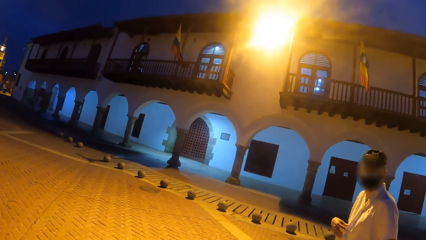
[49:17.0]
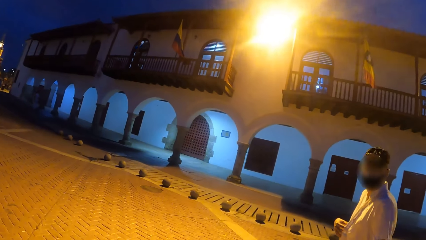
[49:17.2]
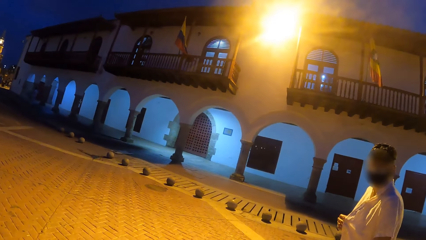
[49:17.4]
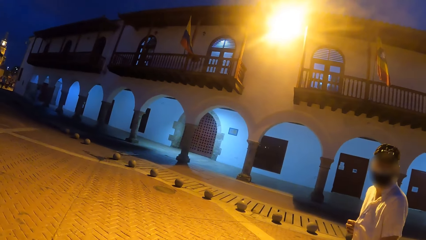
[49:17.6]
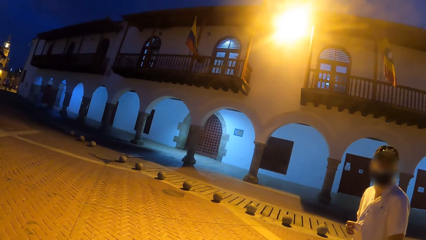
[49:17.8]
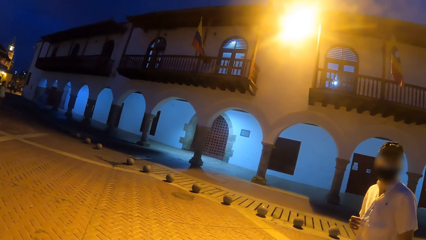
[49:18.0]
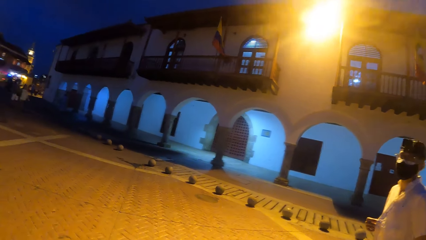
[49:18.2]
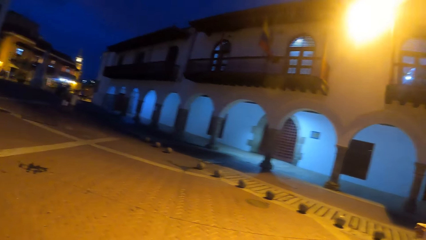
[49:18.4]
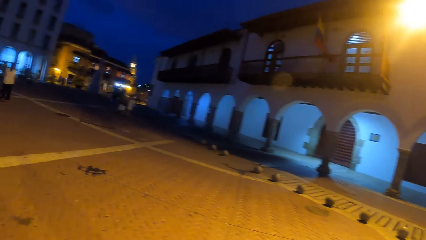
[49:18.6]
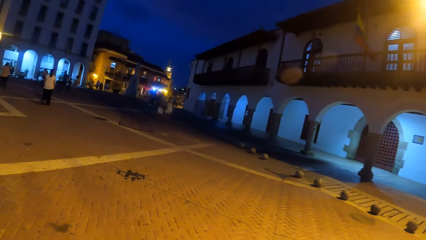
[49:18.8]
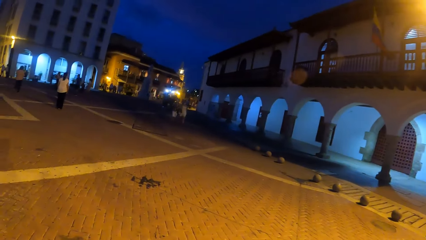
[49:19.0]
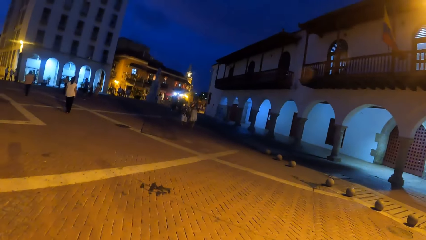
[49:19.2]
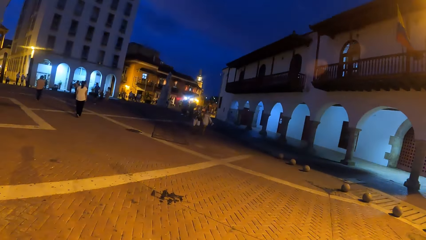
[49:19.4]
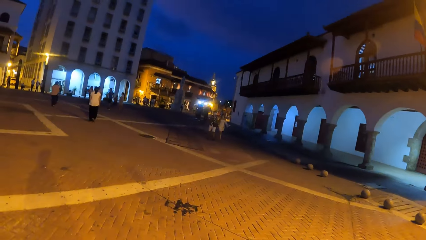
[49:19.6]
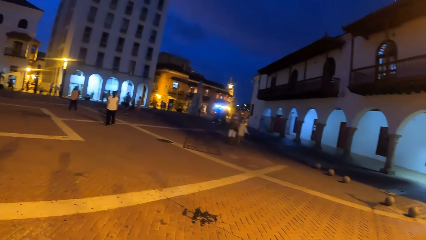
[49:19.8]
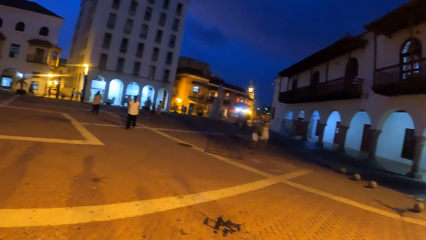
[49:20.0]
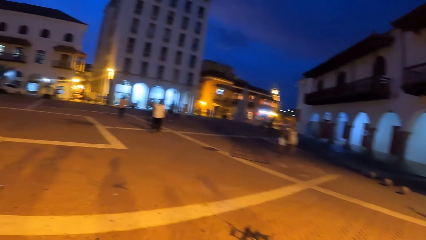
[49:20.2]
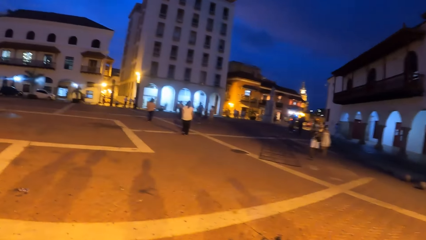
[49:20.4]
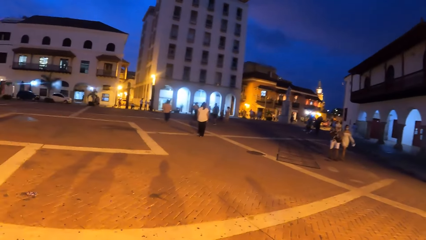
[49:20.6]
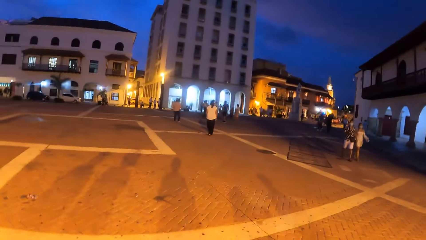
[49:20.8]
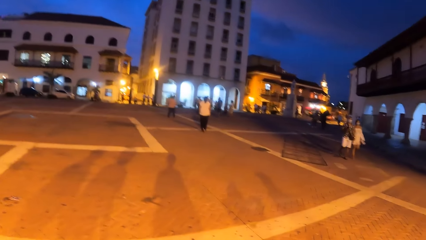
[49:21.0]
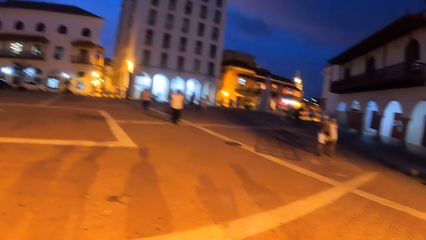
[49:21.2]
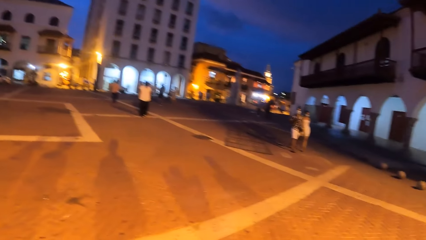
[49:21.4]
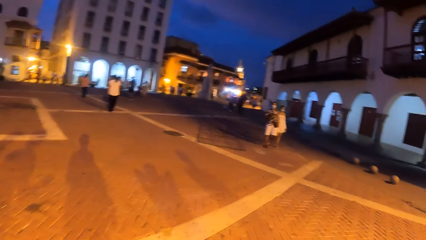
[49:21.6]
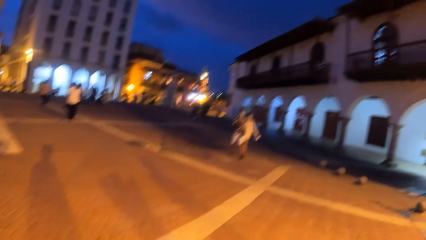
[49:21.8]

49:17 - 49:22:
The man holds his shirt with his right hand.

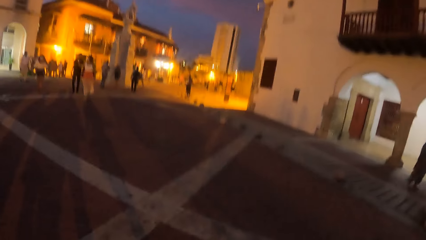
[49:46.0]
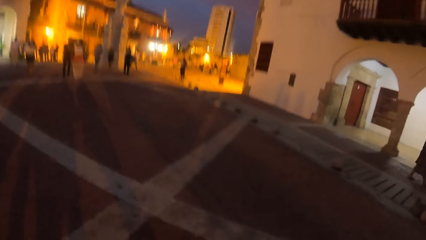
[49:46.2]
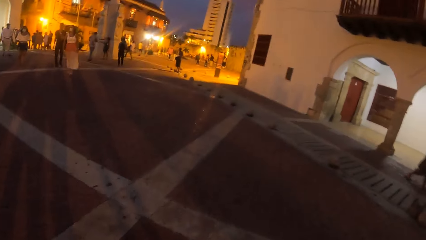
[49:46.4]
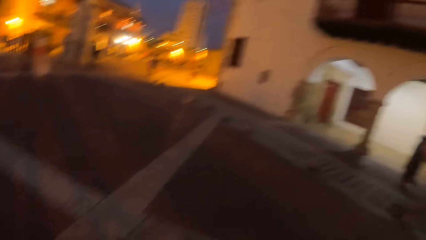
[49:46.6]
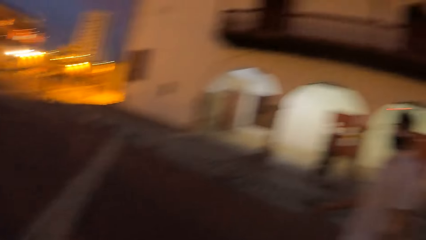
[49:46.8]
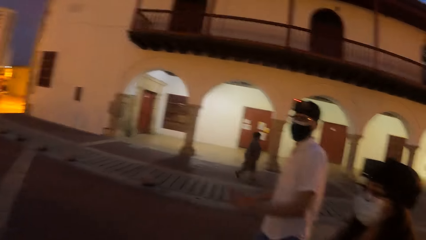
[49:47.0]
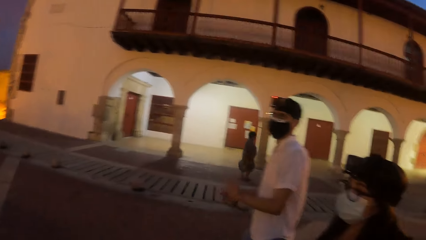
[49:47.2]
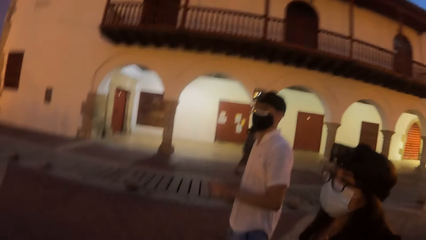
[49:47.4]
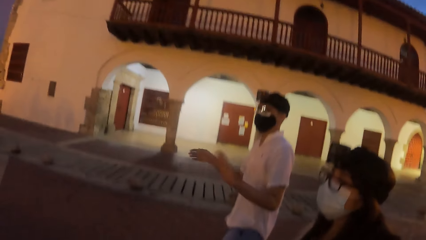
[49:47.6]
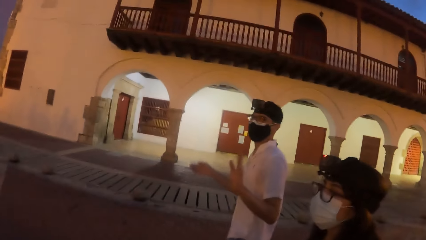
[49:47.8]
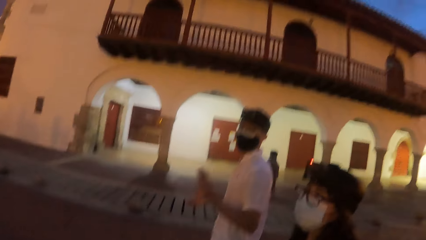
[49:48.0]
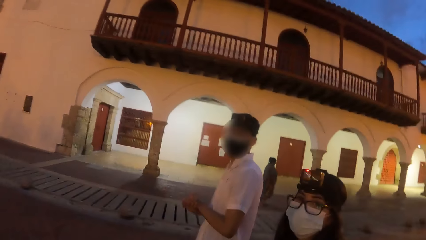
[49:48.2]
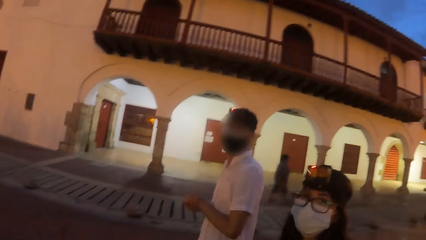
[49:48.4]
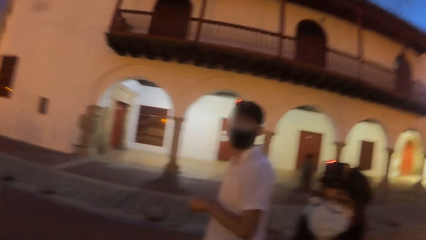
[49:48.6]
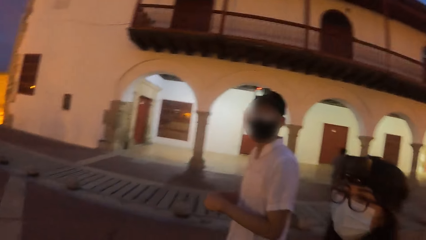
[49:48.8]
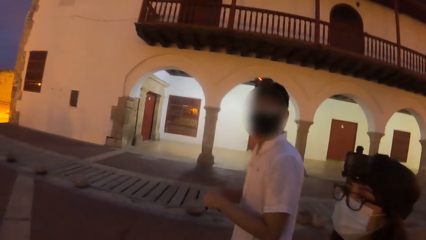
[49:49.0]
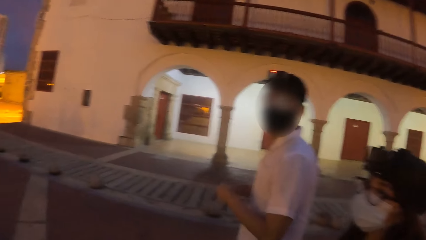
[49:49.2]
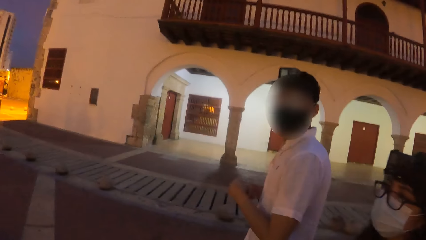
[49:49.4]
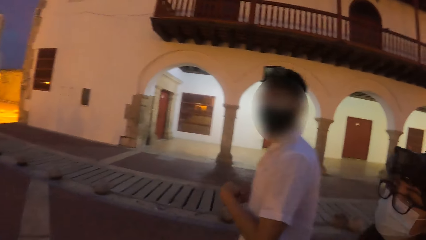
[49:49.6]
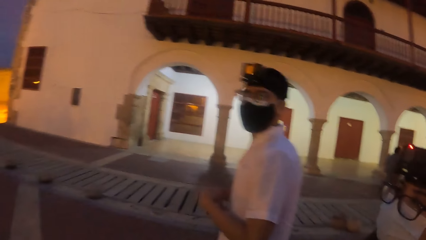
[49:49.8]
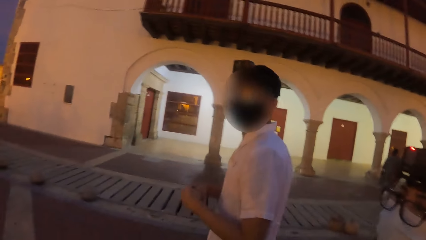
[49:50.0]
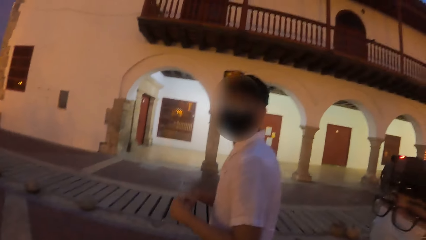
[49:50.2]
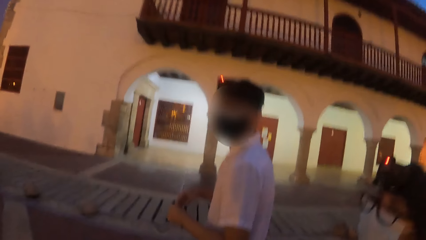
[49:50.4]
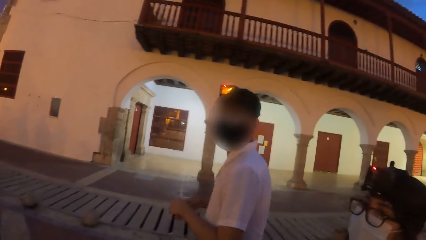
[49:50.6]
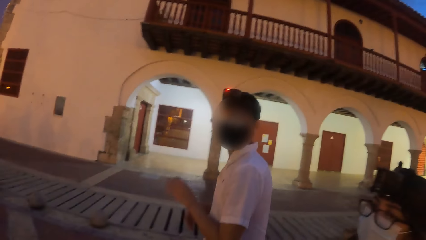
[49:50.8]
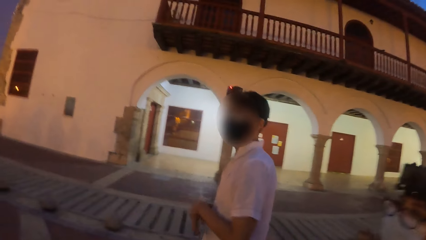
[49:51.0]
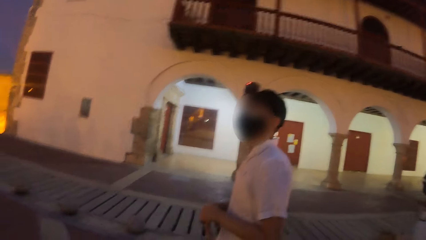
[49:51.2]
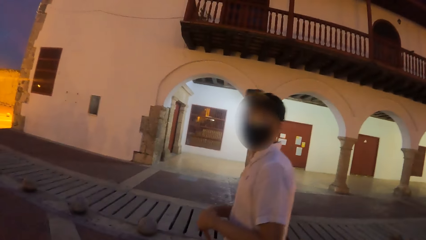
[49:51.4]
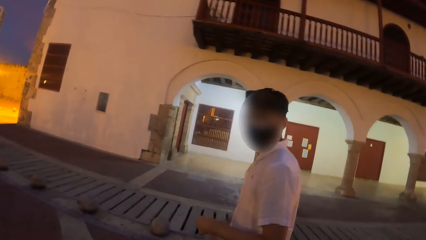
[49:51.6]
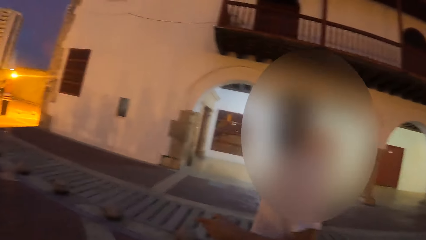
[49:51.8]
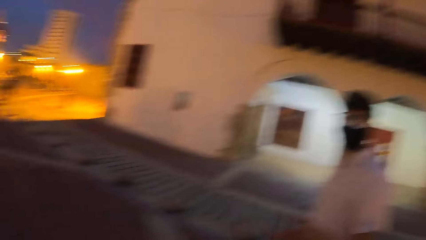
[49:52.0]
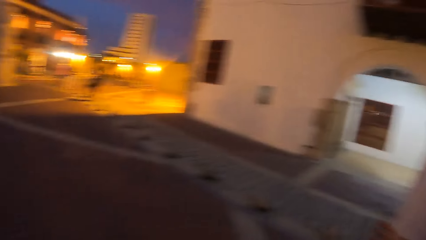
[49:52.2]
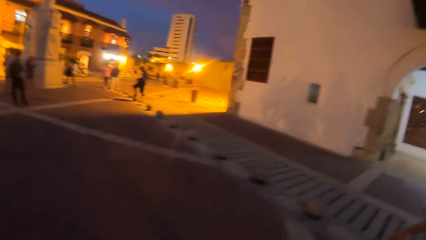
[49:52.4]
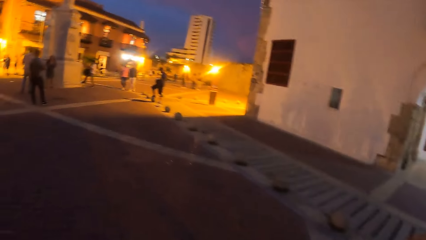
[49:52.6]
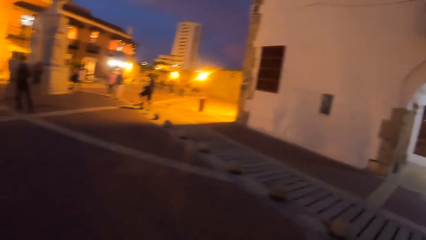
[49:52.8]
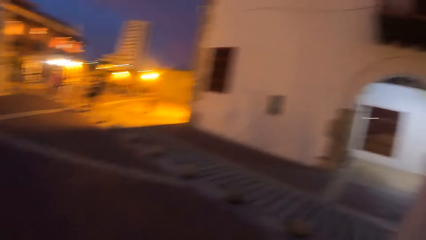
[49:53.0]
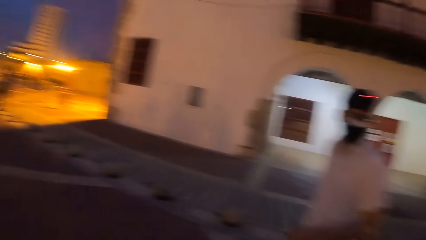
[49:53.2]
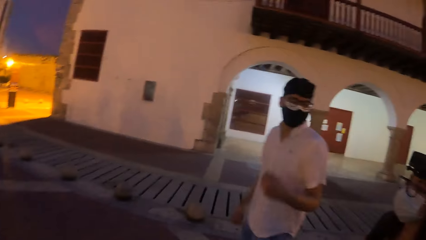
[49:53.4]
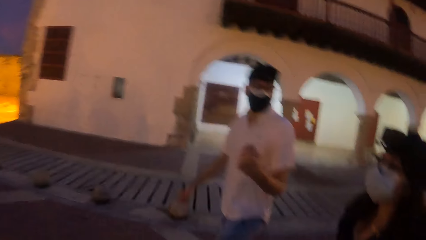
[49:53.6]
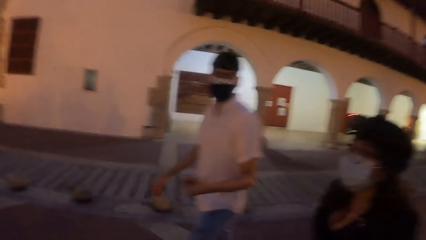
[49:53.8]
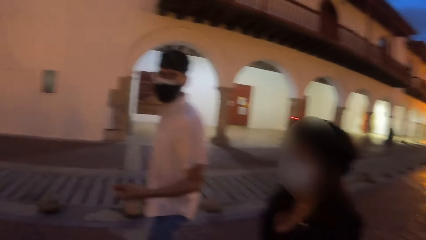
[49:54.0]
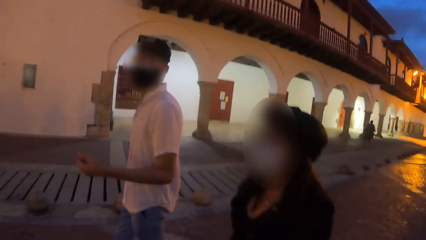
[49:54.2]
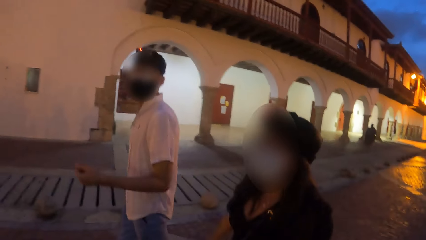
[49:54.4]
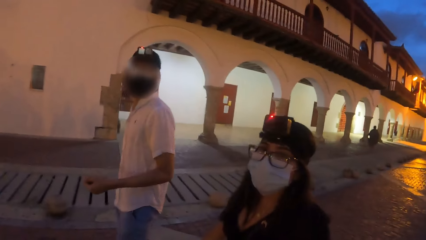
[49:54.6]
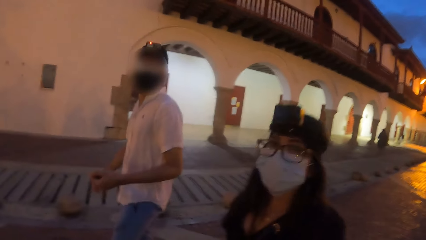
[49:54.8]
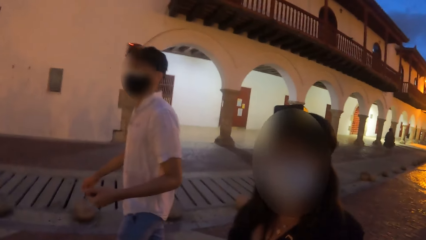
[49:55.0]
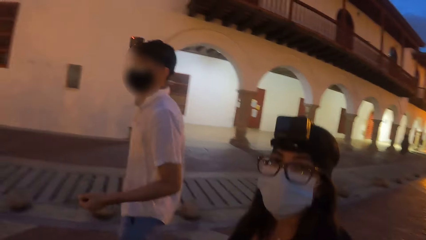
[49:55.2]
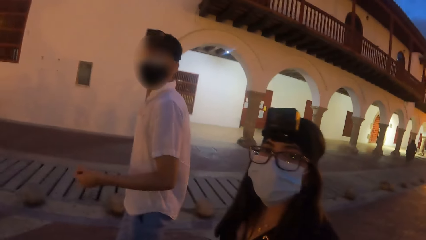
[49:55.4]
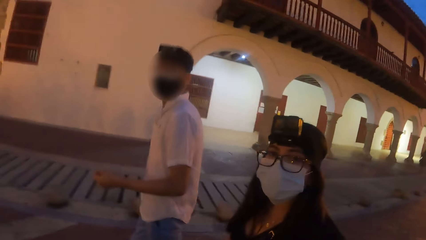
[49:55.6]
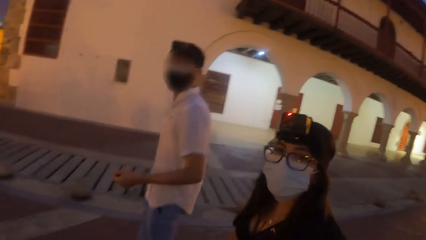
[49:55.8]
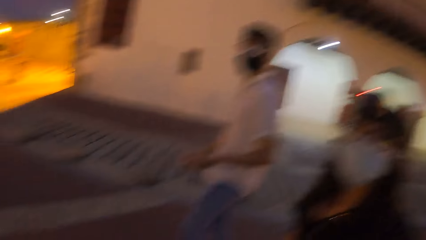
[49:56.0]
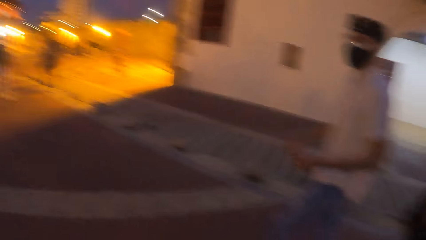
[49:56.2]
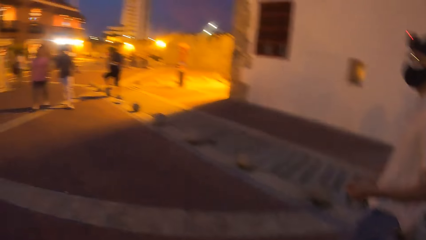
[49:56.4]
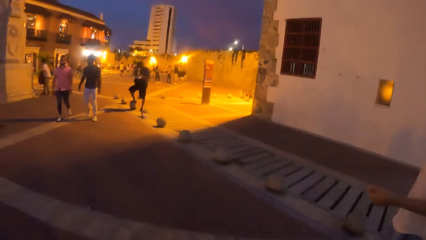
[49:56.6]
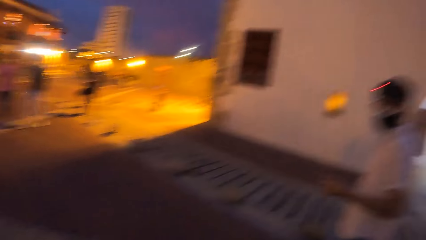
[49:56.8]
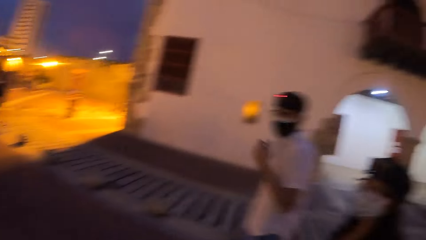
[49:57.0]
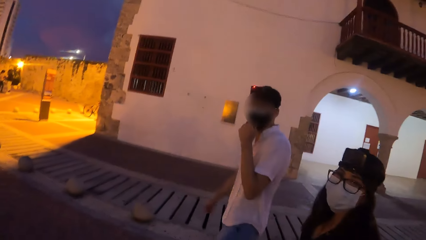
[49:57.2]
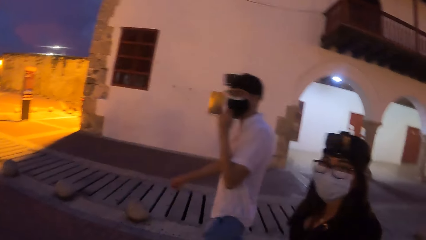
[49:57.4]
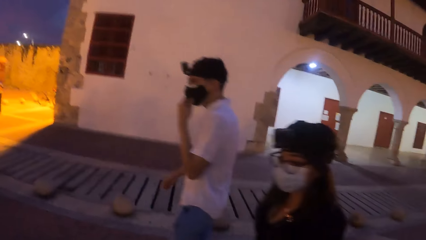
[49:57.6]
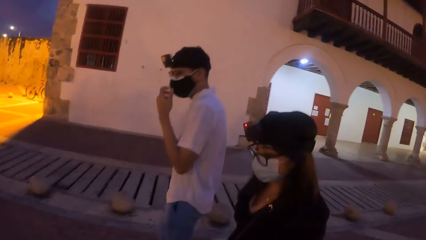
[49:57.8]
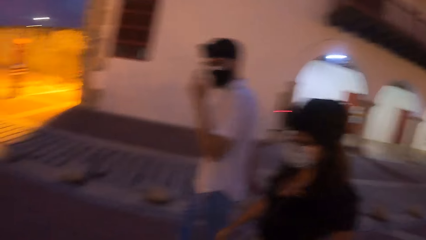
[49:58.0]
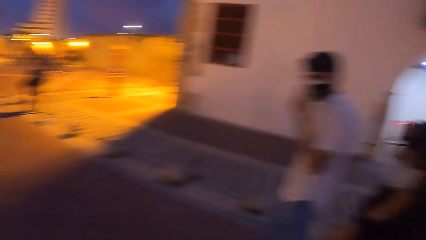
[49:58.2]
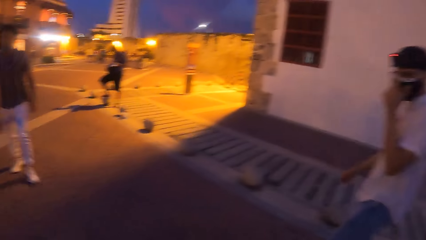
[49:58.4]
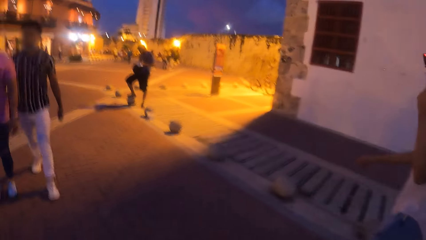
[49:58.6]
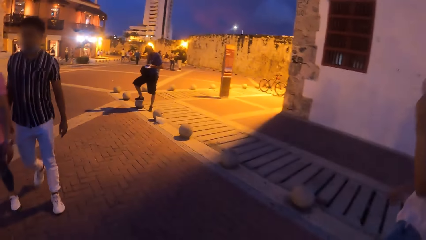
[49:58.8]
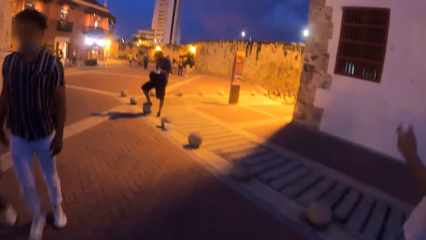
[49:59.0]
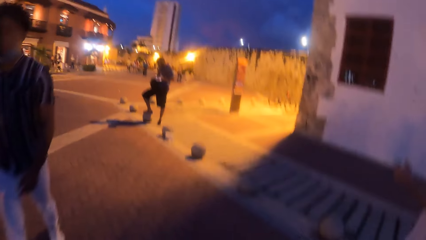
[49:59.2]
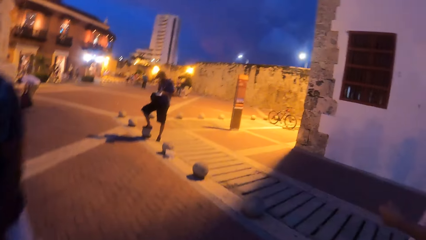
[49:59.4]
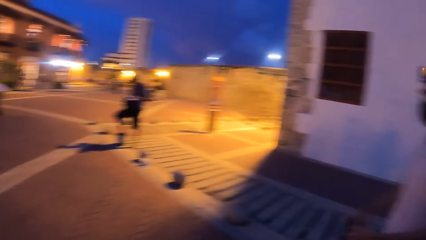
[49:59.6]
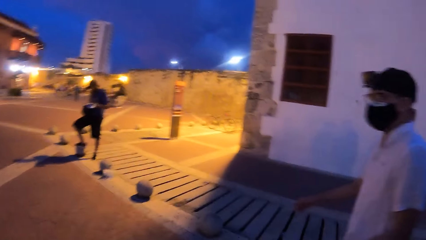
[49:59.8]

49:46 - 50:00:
A man interacts with the camera wearer. The man gestures with both hands and walks. The man signs. The man adjusts a nose mask on his face with his left hand.
